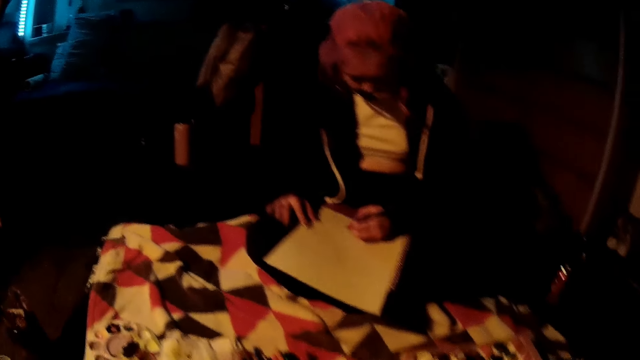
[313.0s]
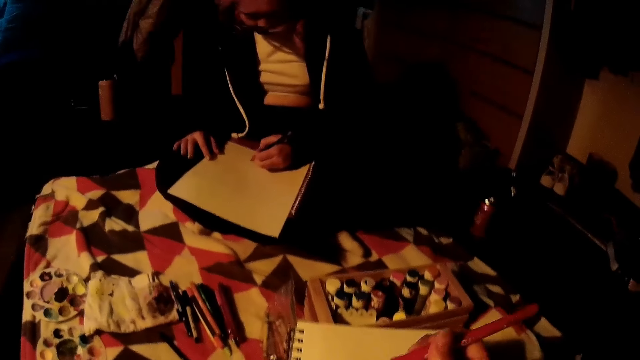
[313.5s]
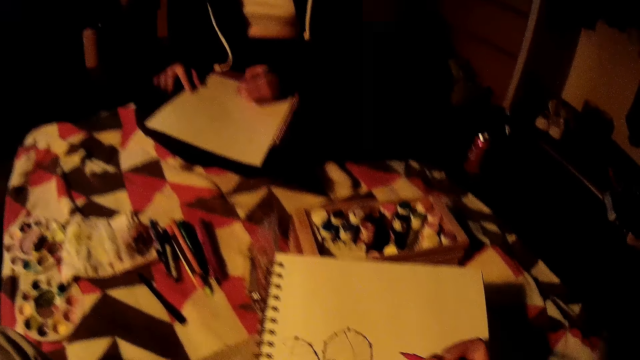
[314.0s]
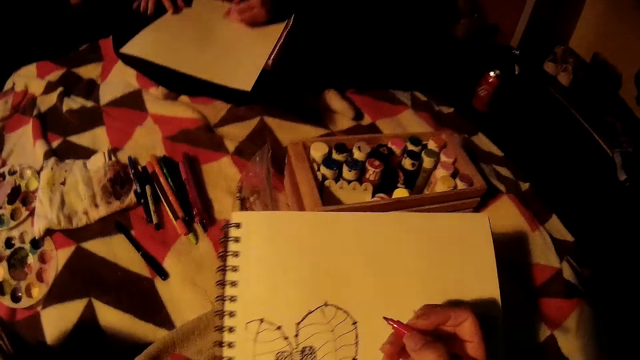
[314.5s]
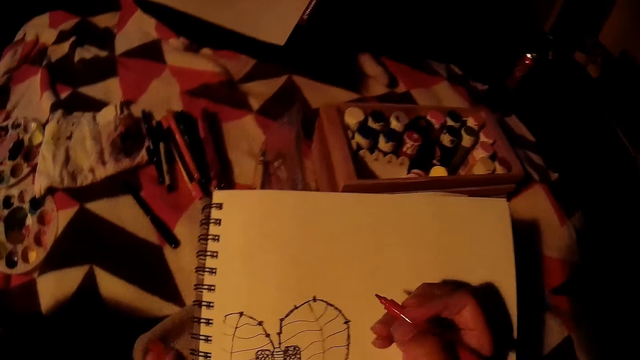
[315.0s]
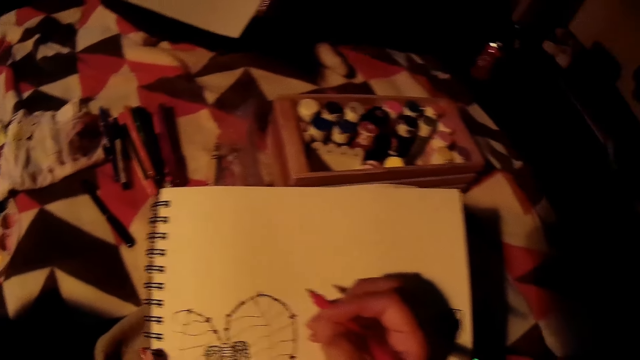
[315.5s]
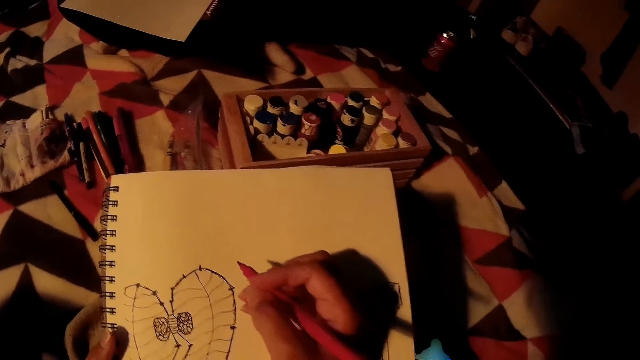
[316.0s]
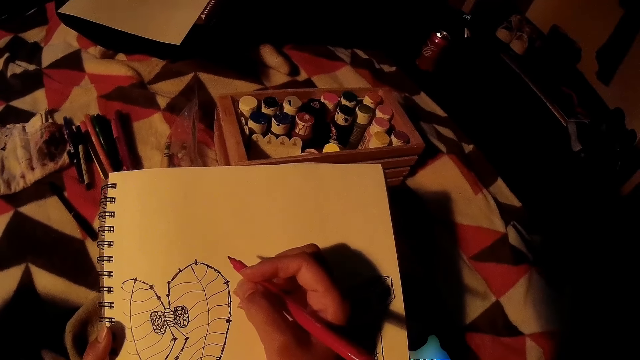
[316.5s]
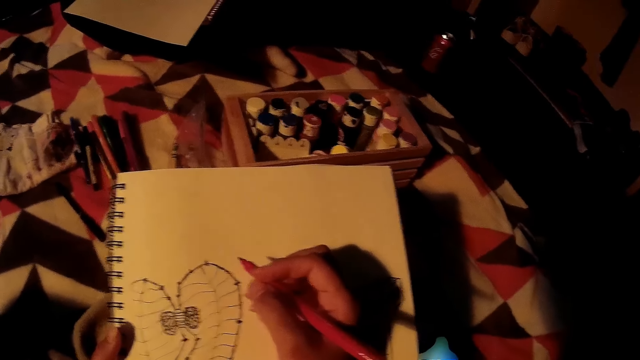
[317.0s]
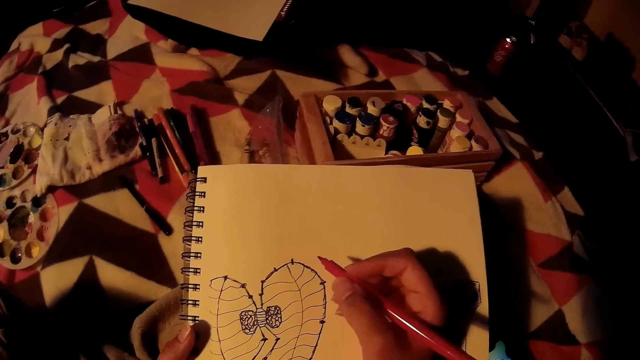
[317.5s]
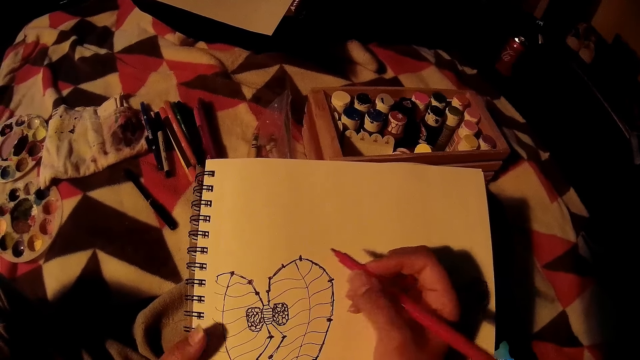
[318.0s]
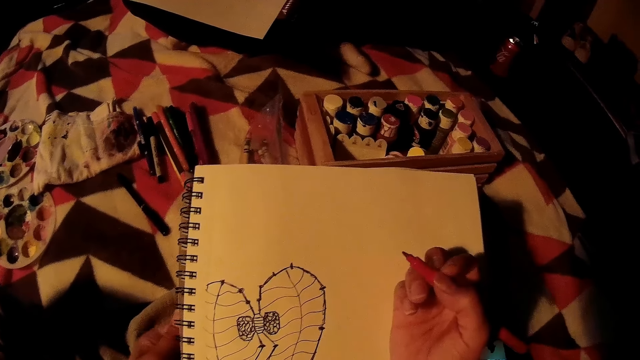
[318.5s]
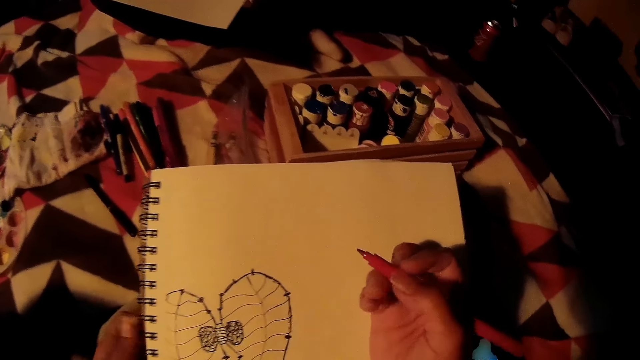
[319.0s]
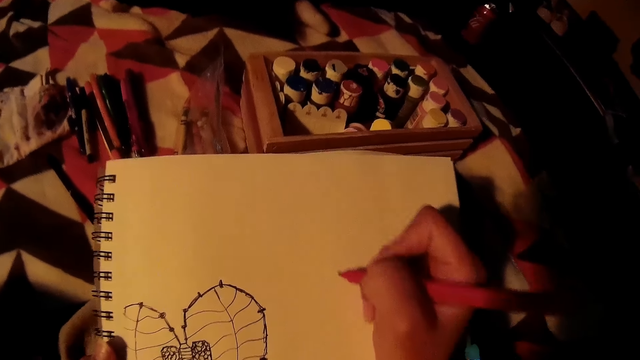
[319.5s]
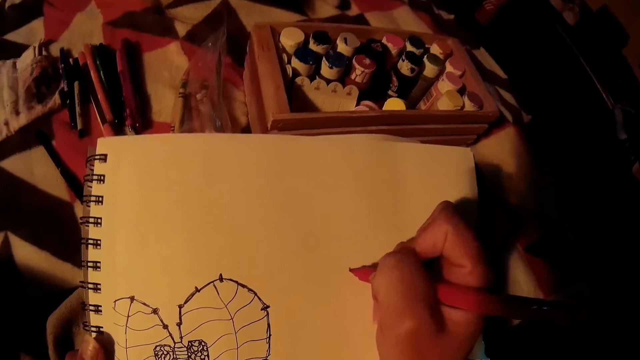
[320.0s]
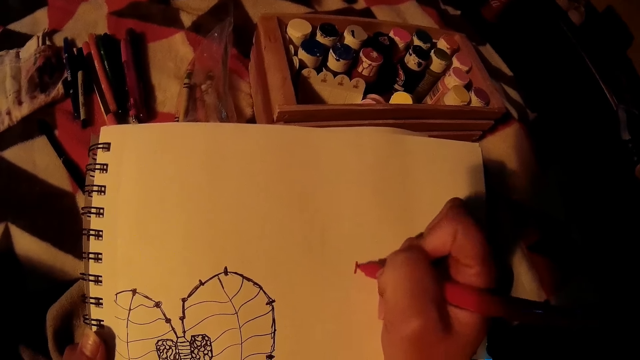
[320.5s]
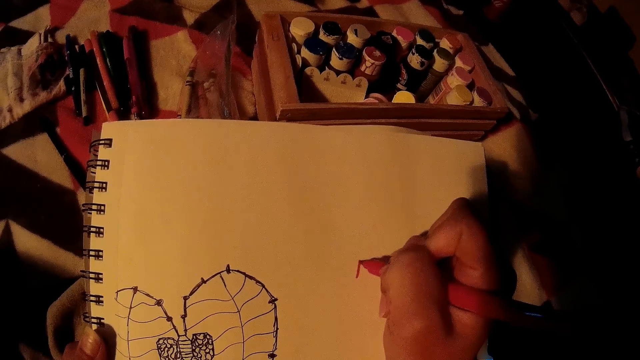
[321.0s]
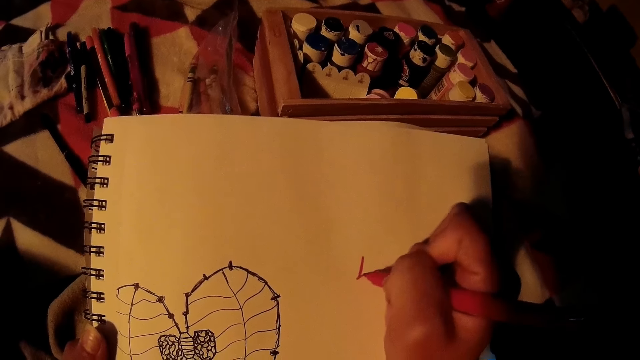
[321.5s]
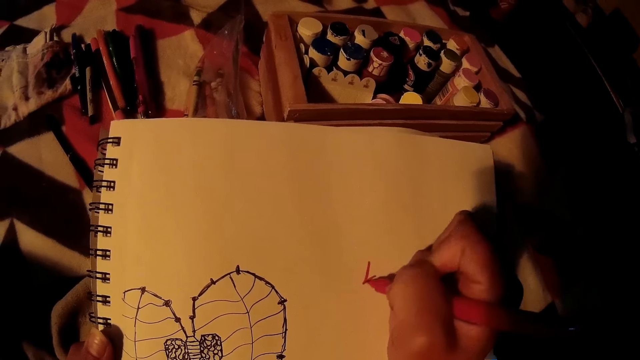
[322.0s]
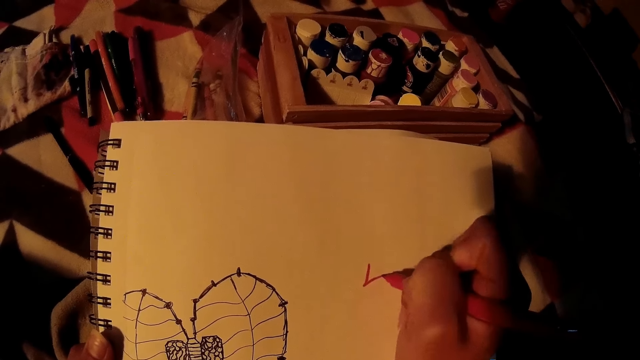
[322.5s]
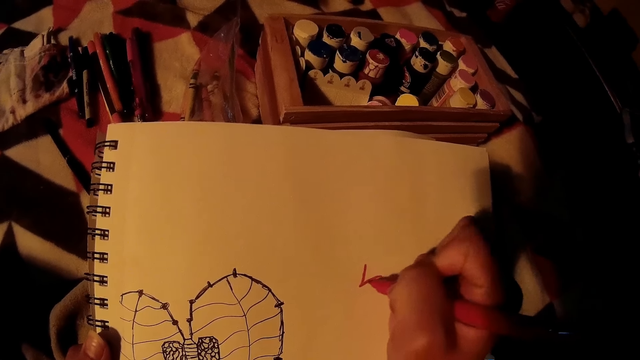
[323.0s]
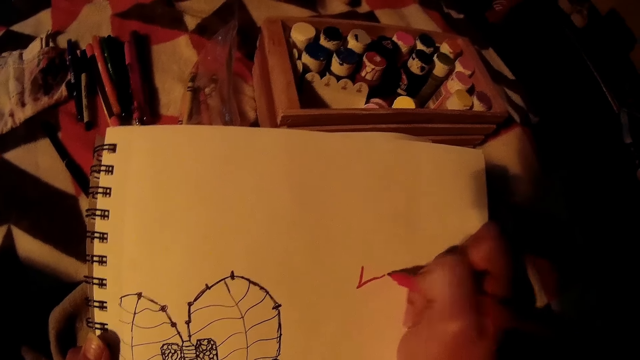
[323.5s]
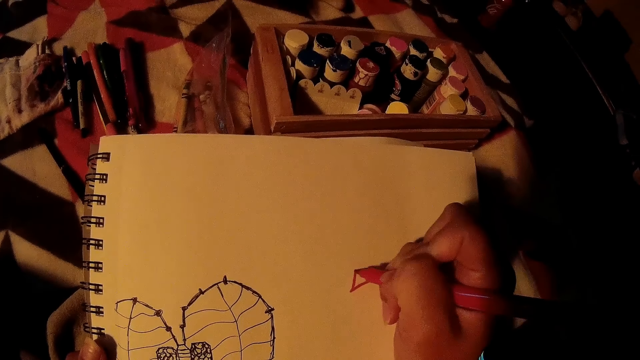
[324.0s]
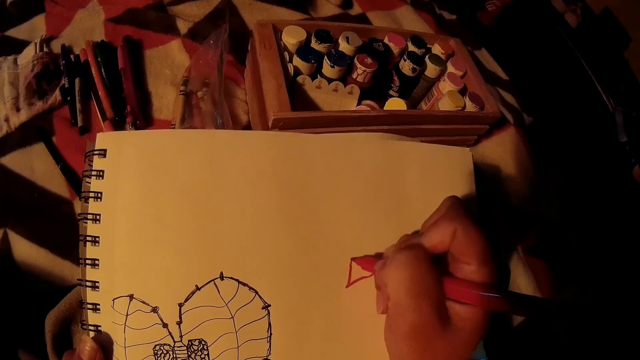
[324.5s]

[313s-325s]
The camera wearer draws with a red pen in her right hand on the book.

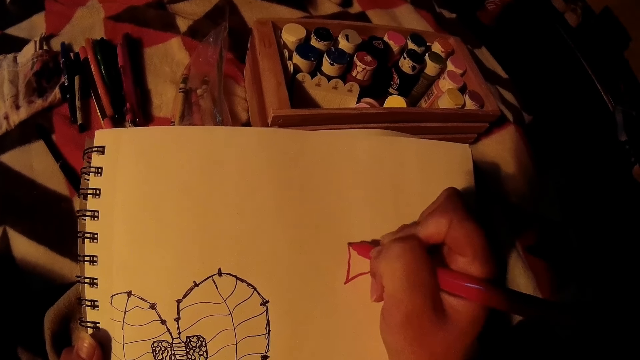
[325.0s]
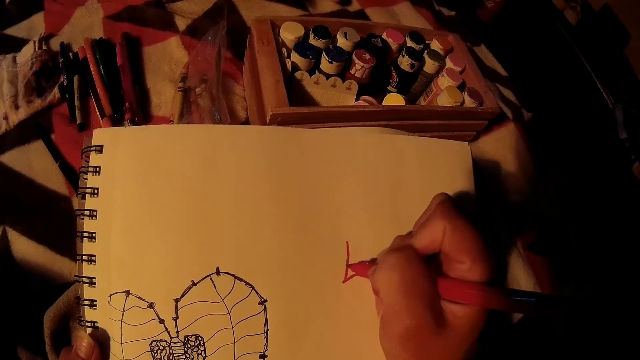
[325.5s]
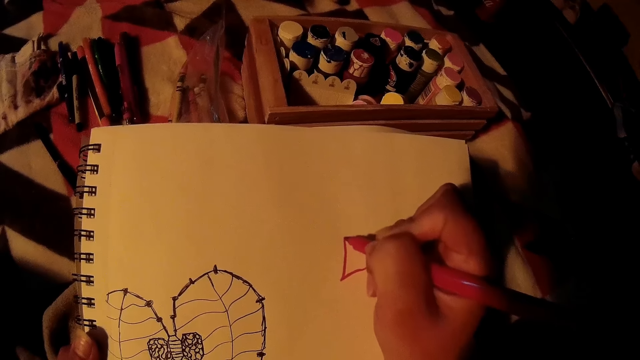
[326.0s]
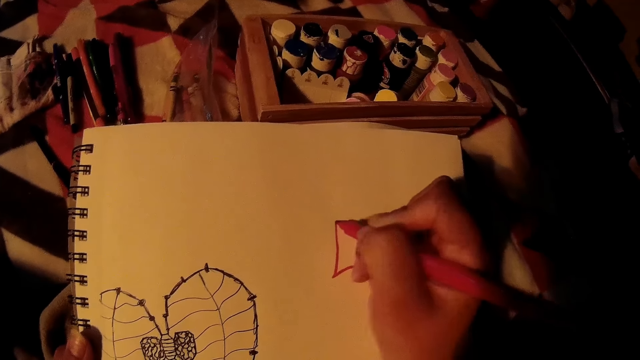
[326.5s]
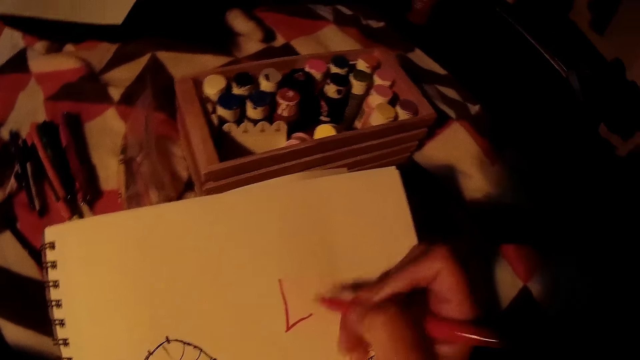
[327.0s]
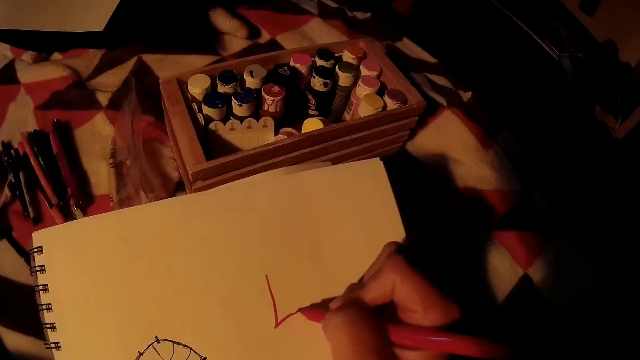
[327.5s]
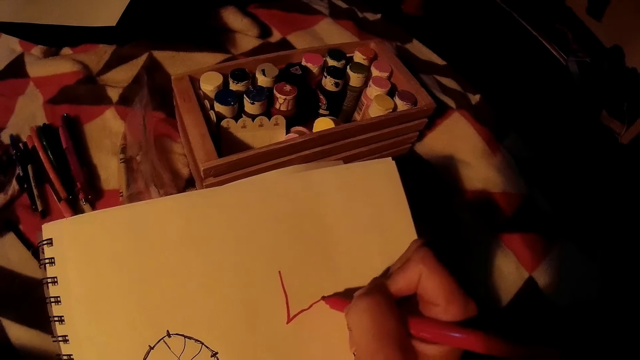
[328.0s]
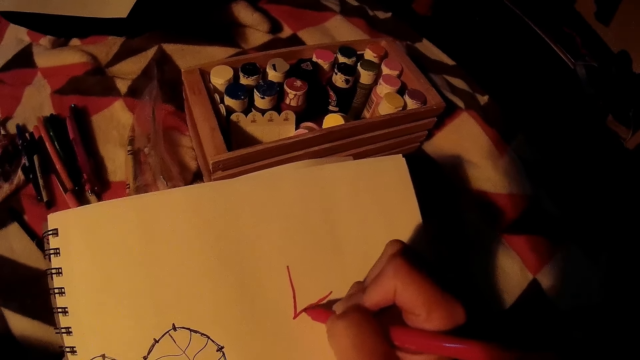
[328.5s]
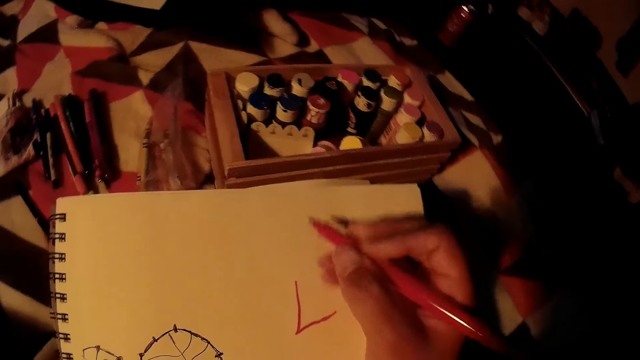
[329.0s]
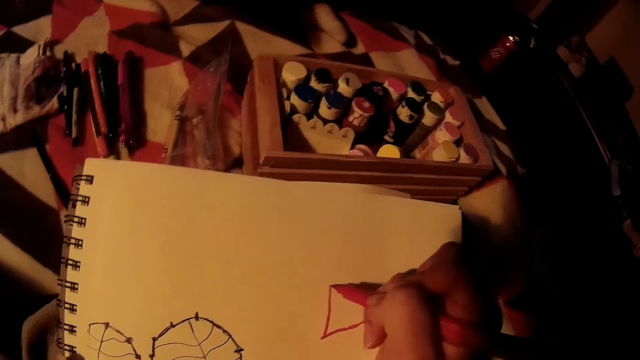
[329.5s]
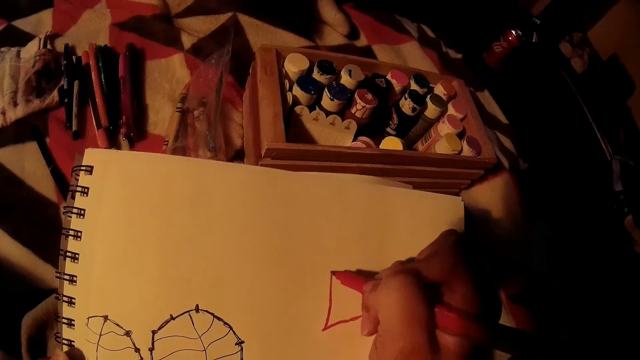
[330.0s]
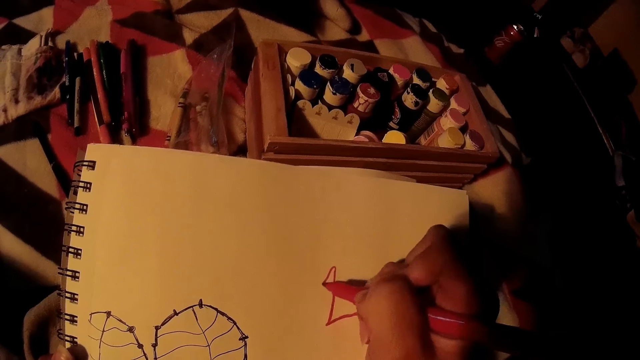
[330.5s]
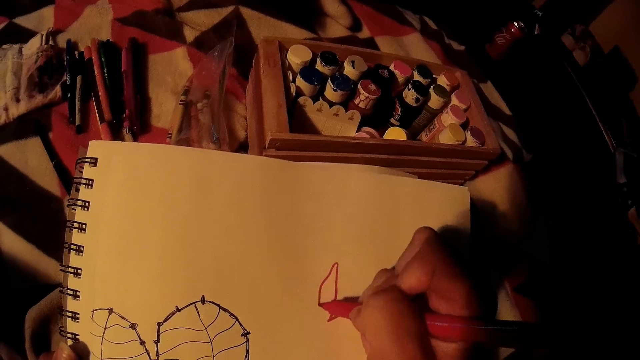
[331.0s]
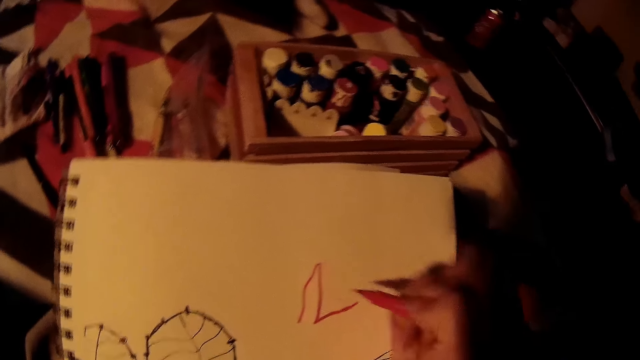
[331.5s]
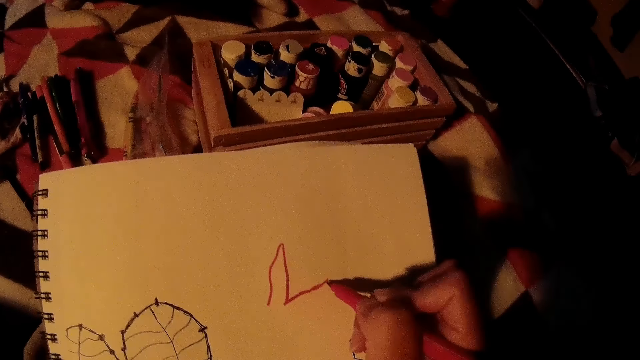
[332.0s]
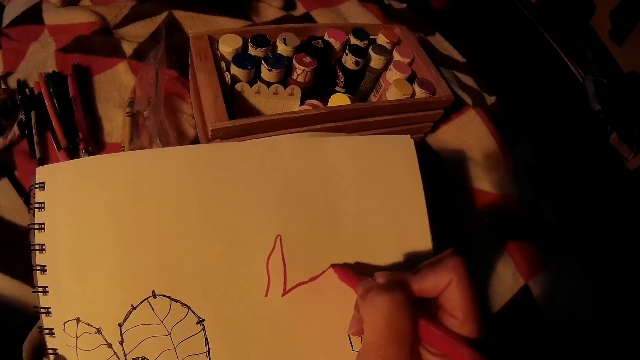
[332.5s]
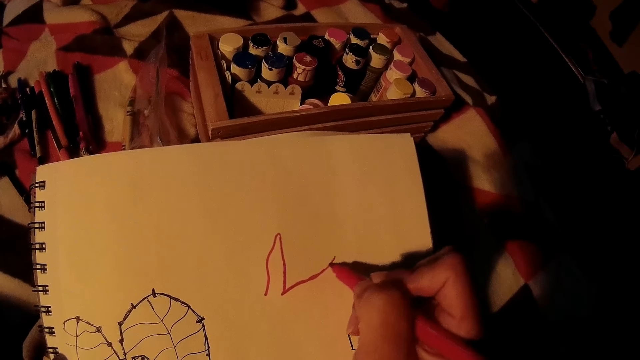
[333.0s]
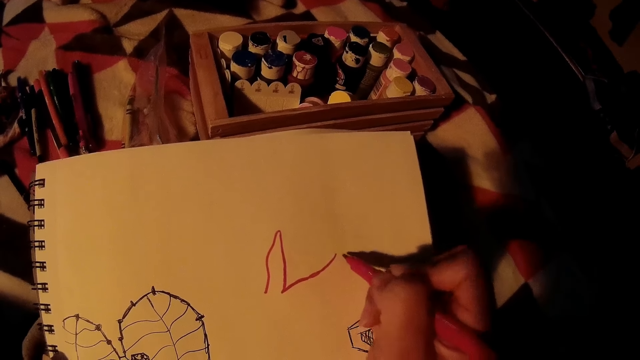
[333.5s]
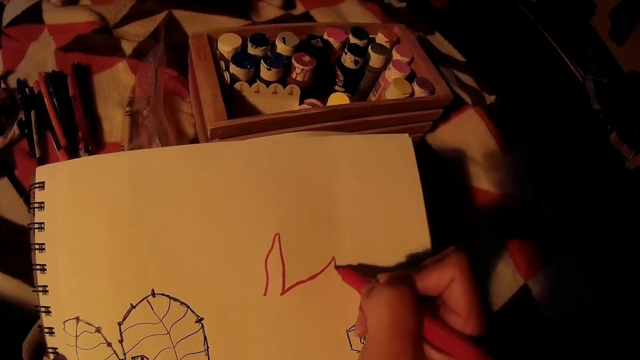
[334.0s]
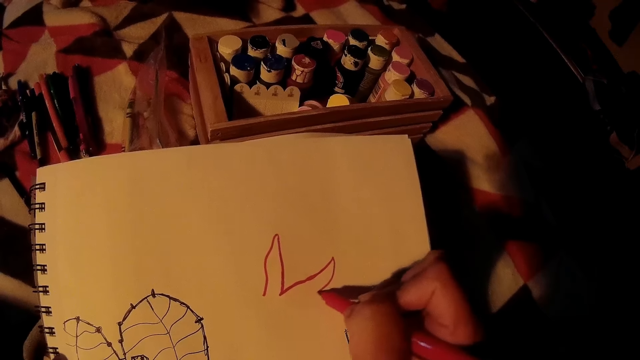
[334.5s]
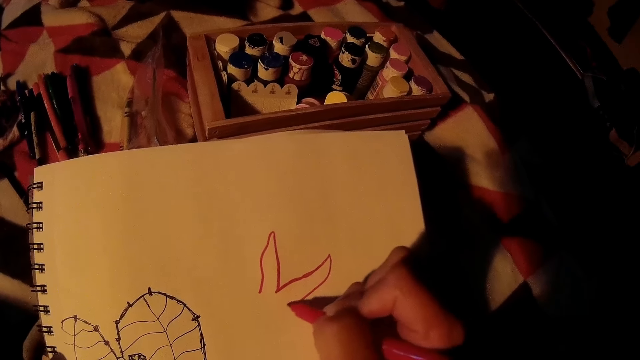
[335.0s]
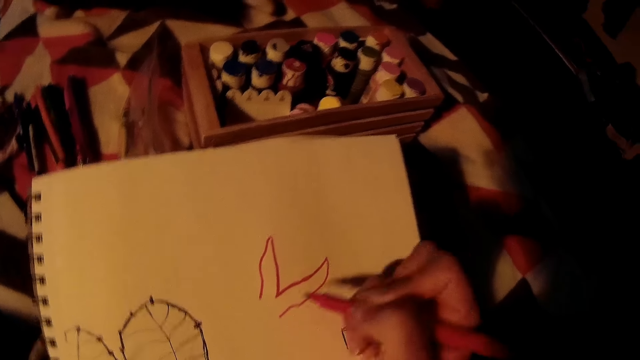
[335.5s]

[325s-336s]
The camera wearer adjusts the red pen in her right hand. She adjusts the red pen again.
